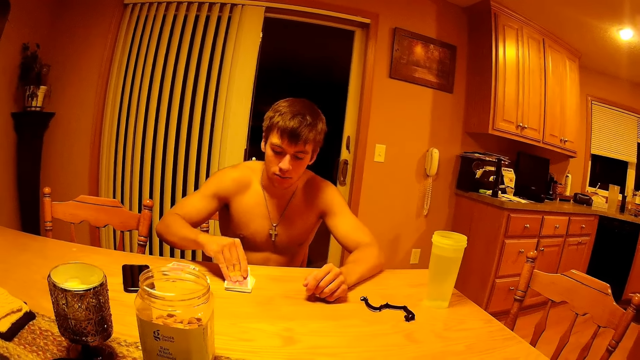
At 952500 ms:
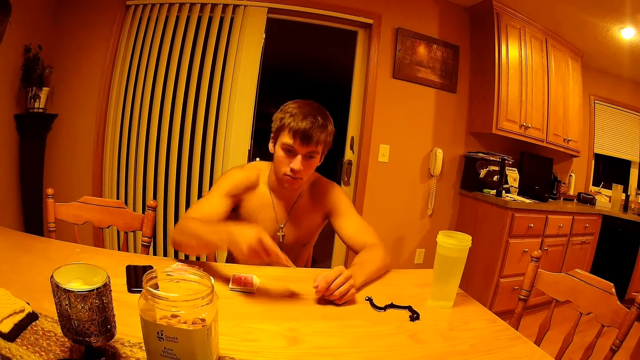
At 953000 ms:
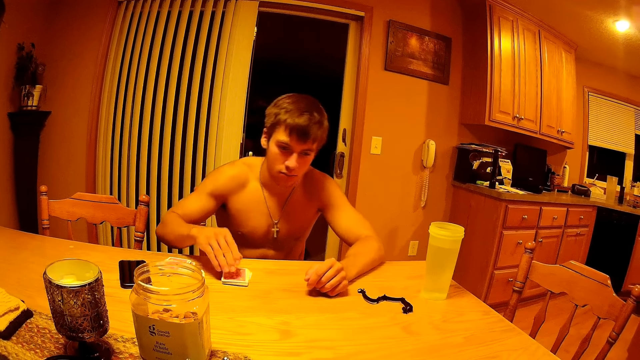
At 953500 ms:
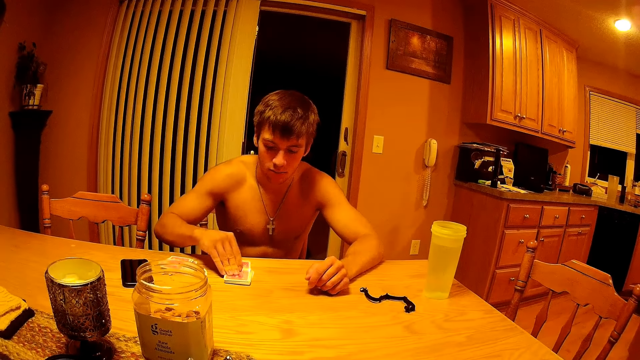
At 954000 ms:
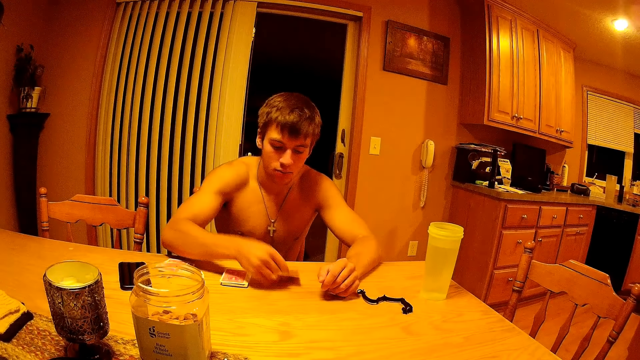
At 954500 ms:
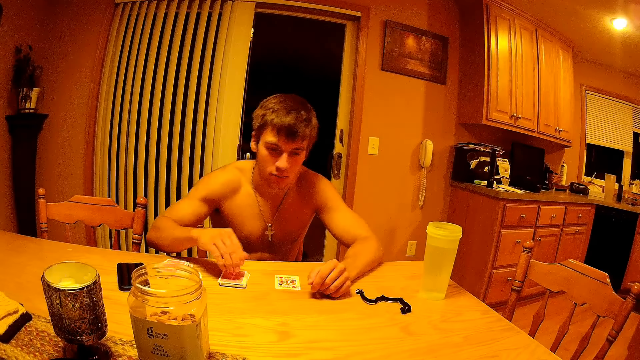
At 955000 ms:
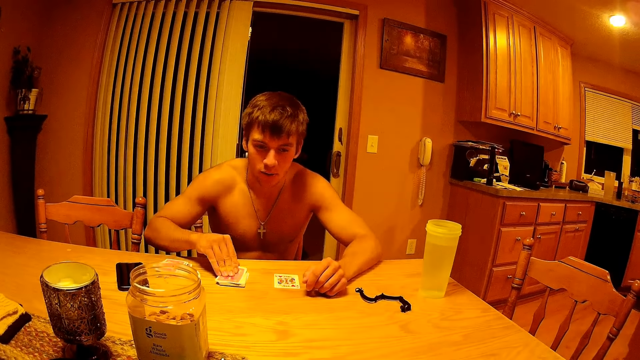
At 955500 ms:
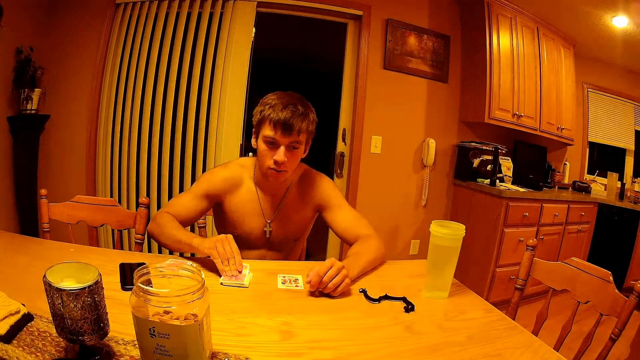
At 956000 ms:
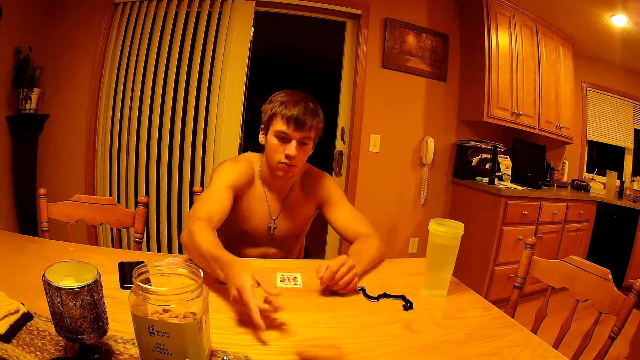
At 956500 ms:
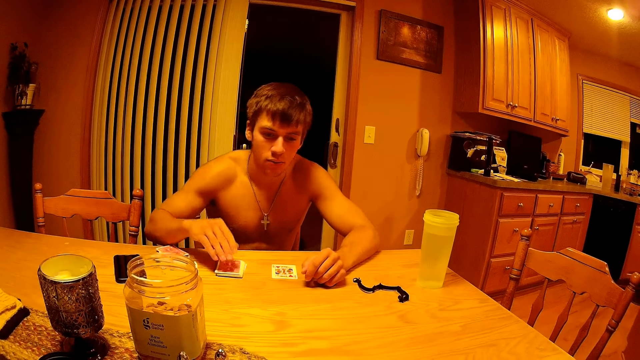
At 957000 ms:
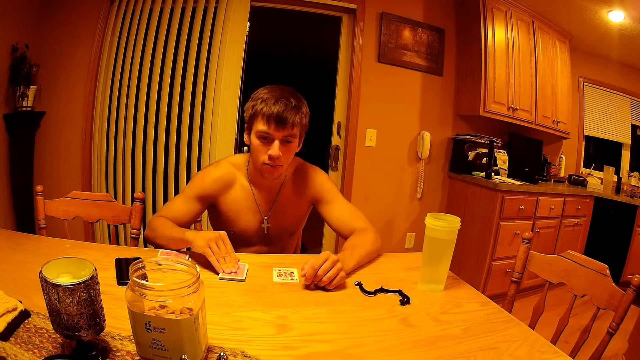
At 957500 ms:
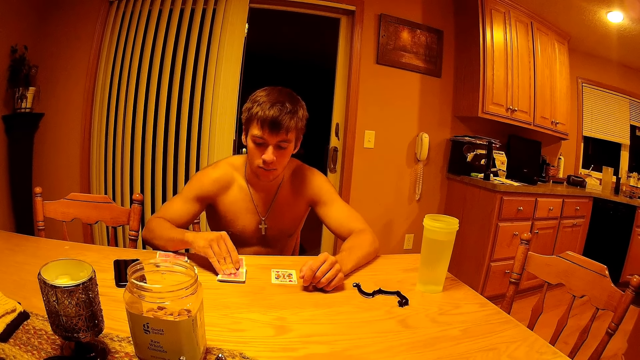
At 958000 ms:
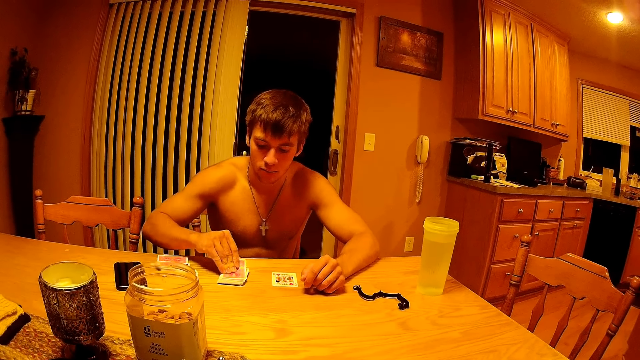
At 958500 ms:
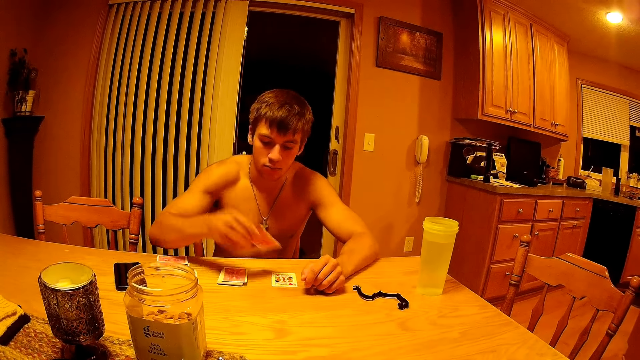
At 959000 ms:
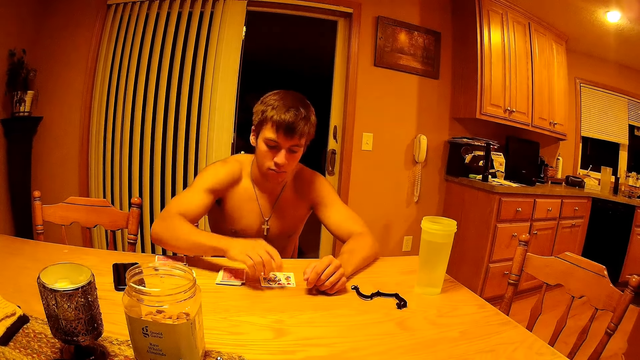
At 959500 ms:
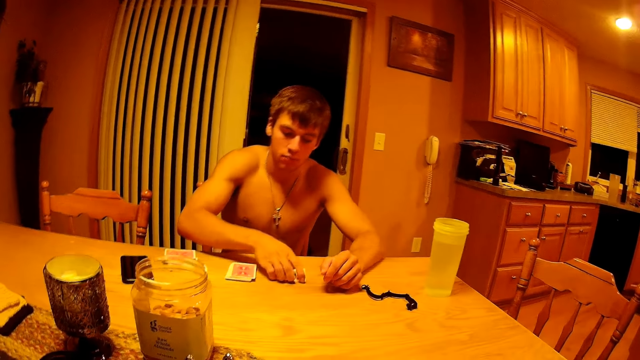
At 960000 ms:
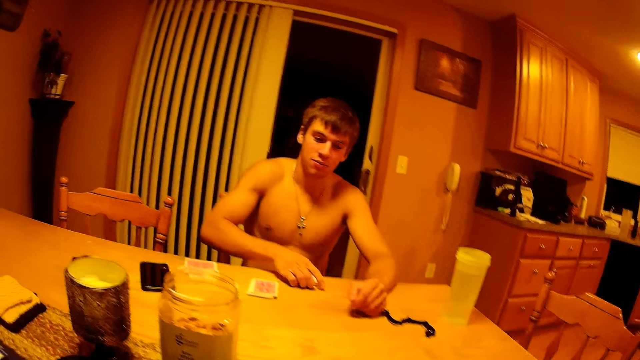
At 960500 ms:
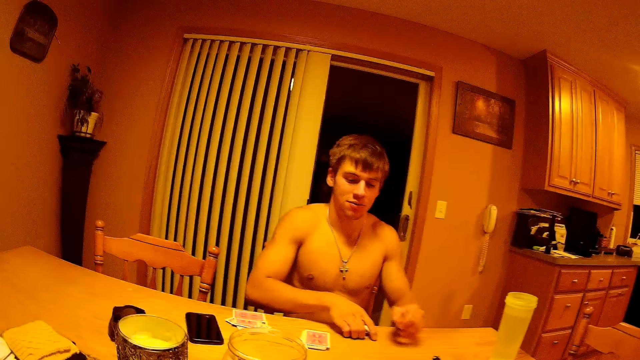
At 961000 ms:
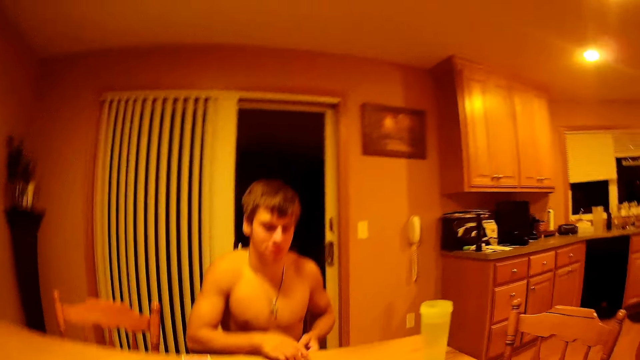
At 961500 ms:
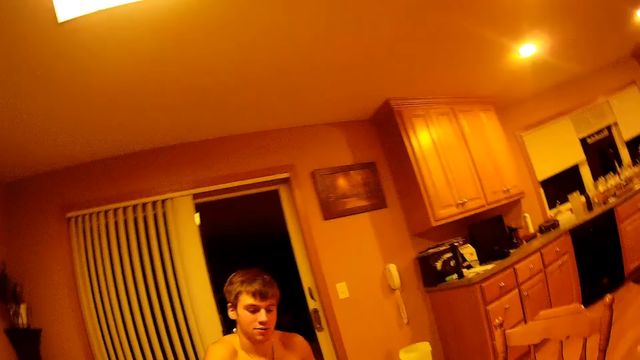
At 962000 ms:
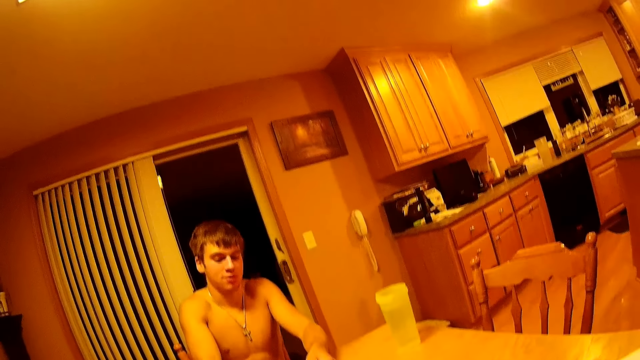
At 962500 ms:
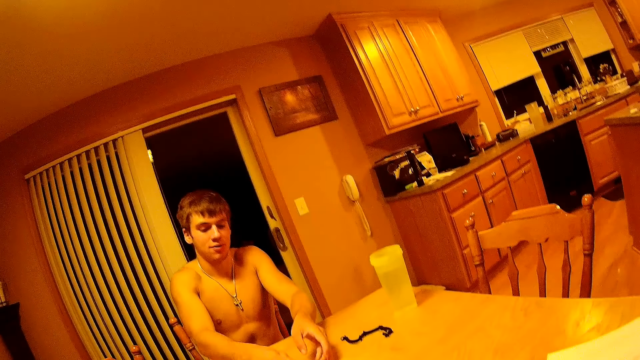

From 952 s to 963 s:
A man picks a card from the deck and passes the card across the table. The man picks a card from the deck and puts the card on the table. The man picks a card from the deck and passes the card across the table. The man picks a card from the deck and puts the card on the table. The man picks the cards from the table.

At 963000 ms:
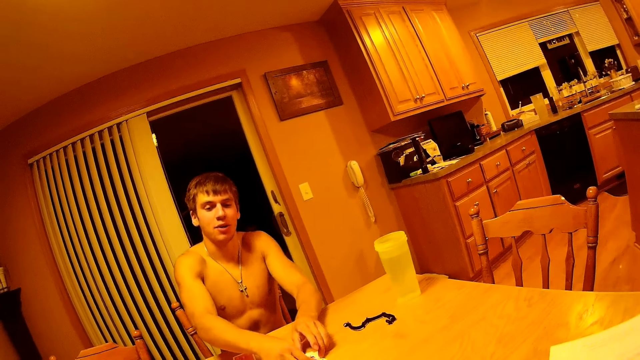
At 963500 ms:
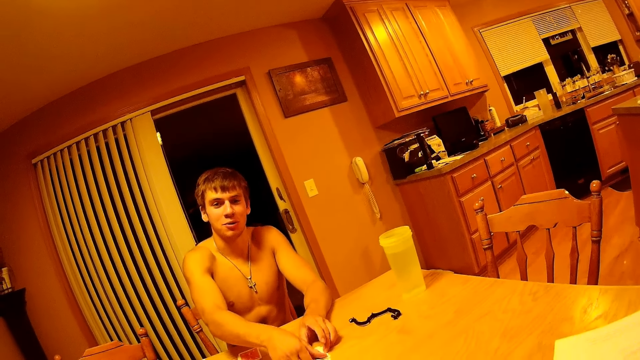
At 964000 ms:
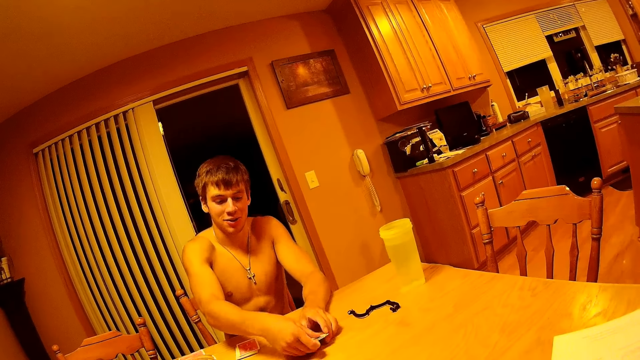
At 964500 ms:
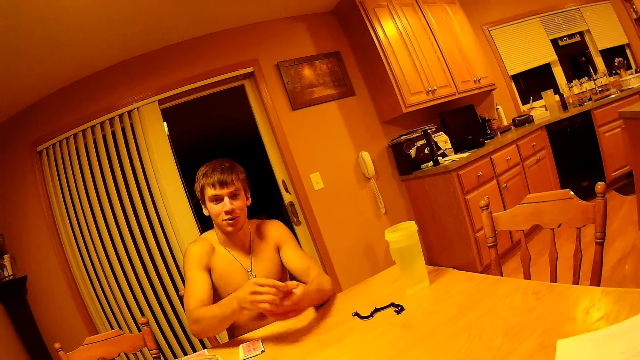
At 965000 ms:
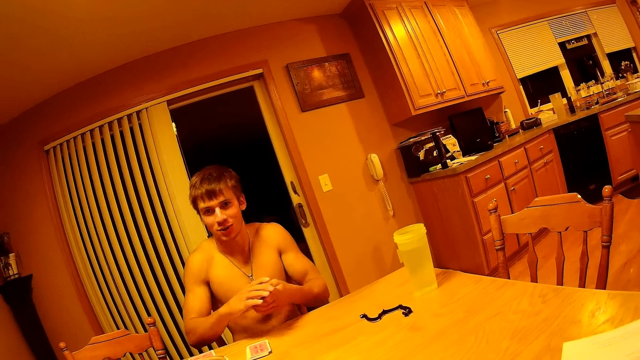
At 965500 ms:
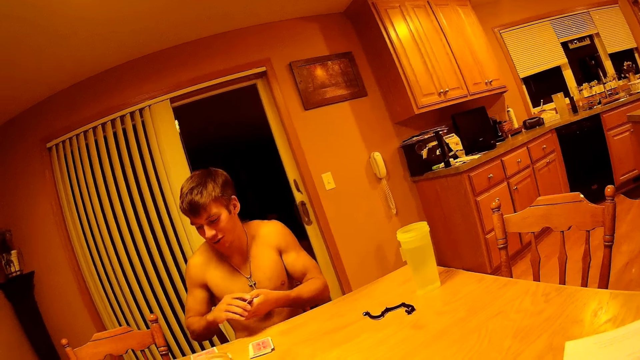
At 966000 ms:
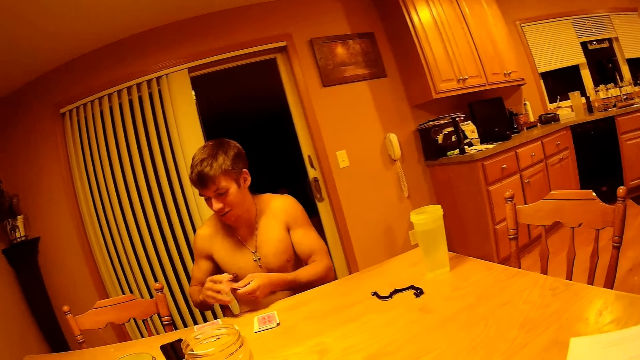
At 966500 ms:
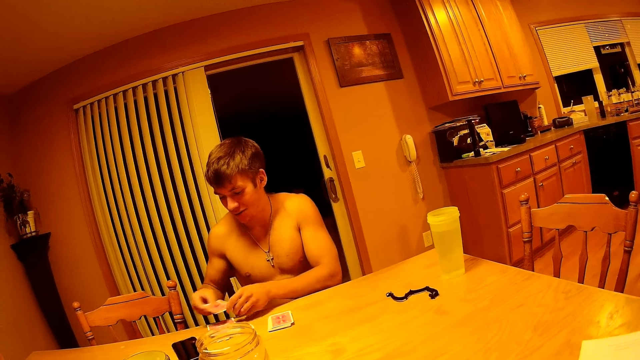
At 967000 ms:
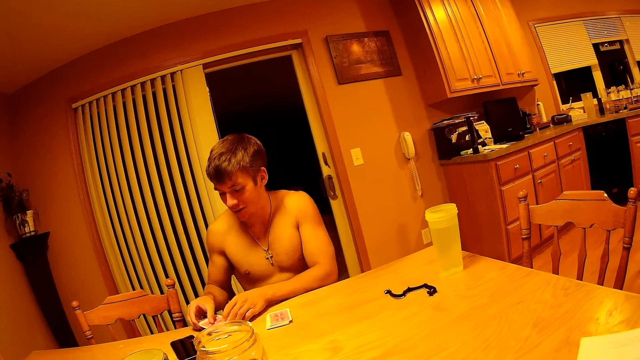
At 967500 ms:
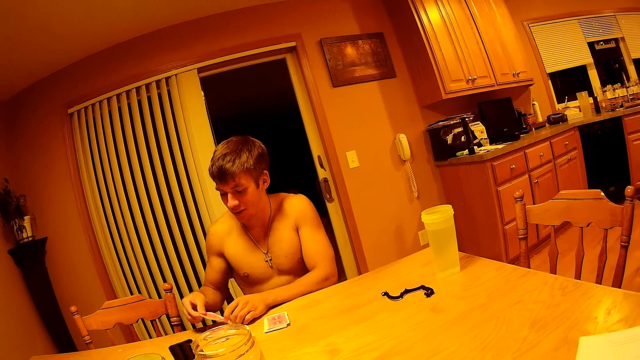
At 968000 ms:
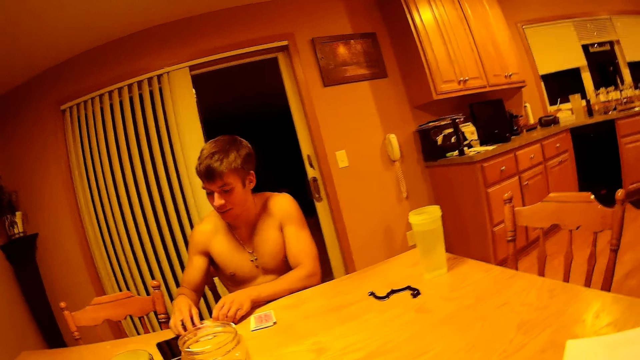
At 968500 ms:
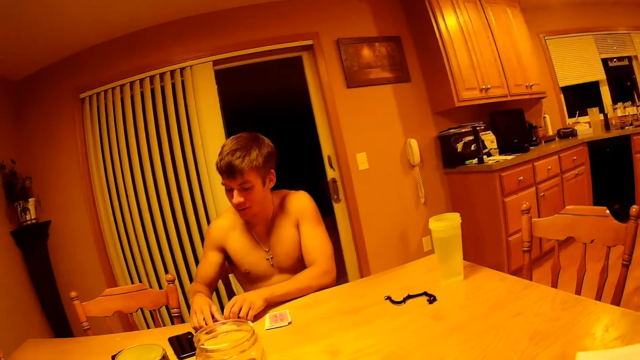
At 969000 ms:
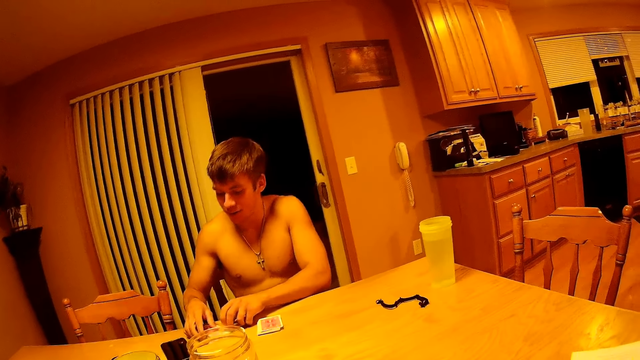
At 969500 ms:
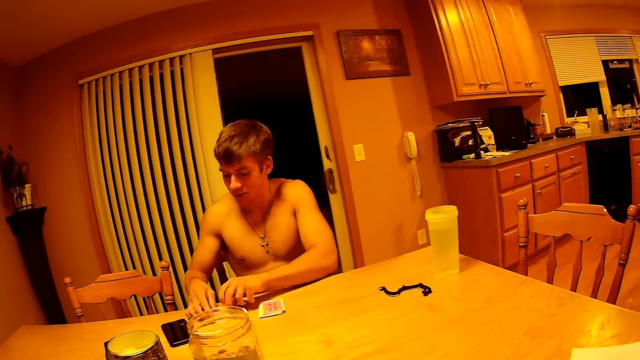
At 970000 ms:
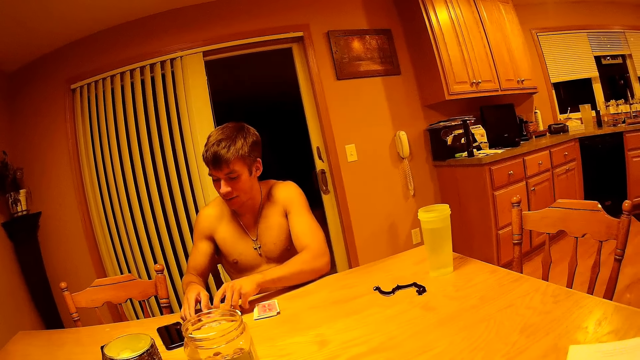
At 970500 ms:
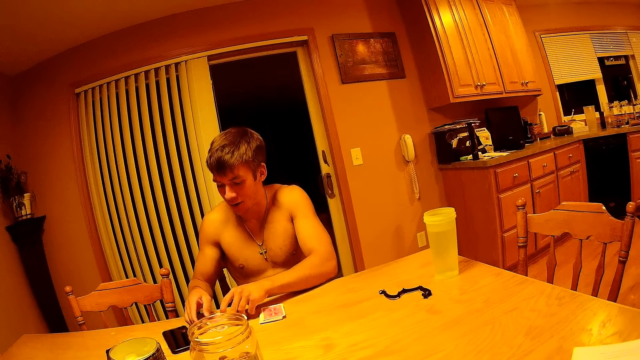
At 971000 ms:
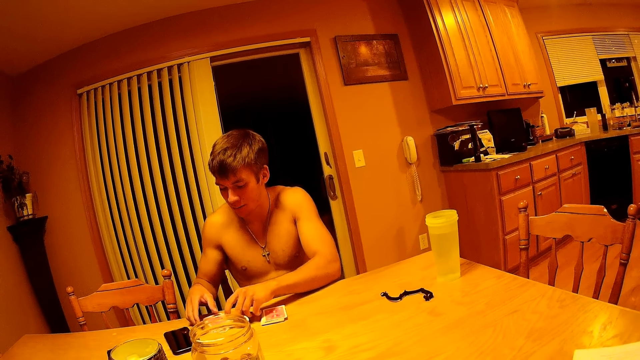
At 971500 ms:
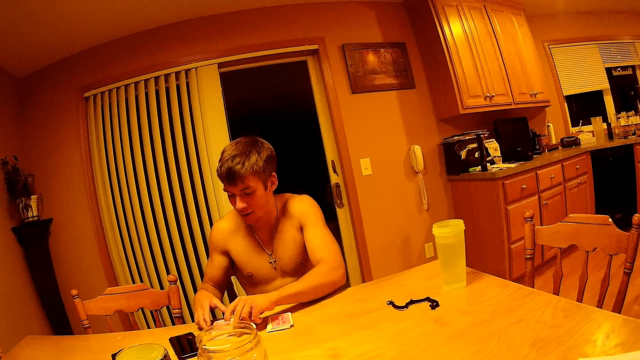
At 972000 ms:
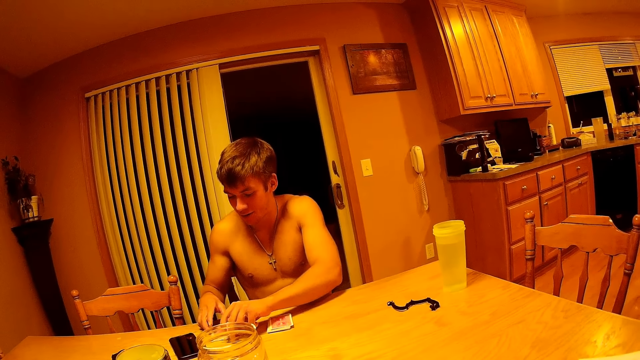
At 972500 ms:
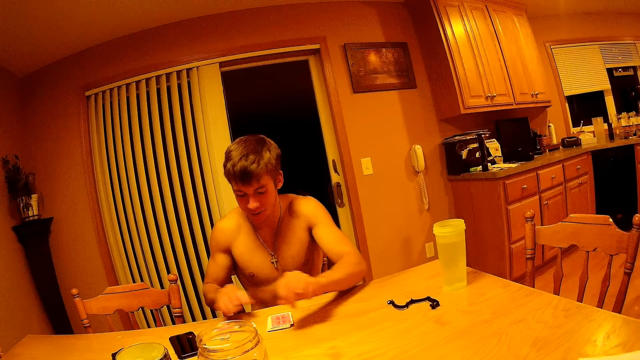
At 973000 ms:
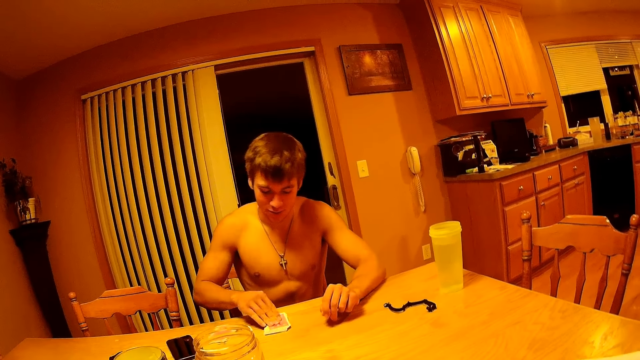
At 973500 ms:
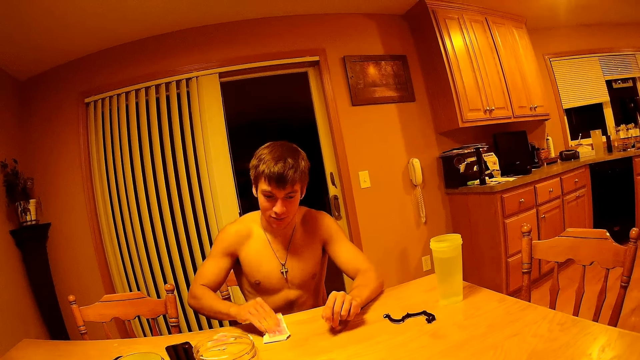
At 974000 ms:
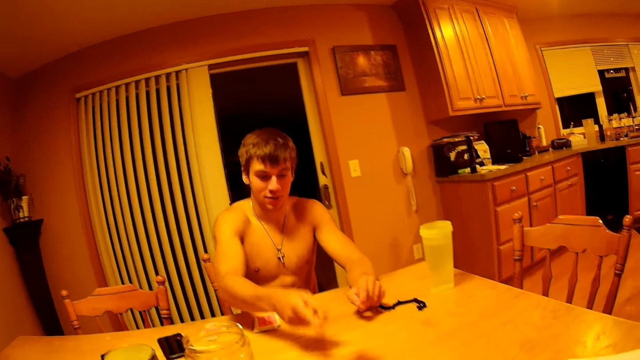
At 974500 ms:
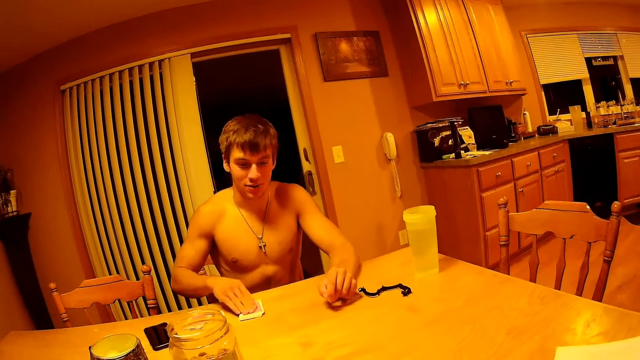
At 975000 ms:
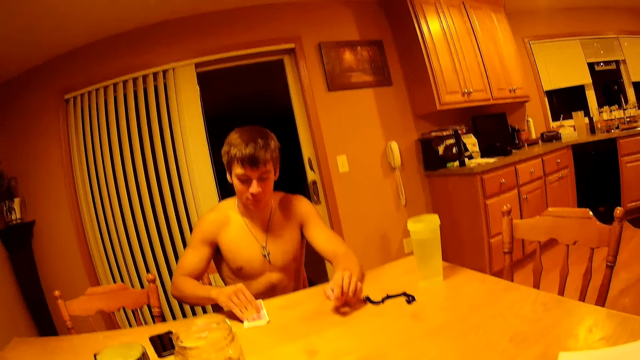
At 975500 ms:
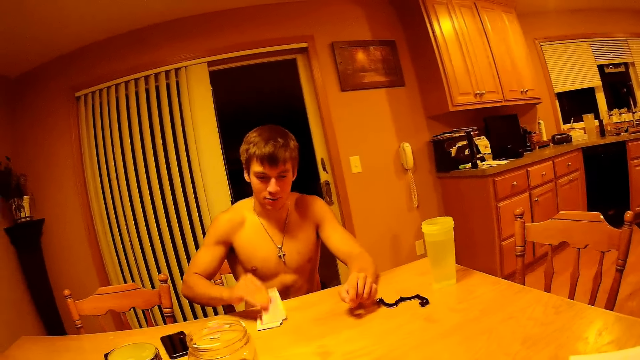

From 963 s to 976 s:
The man holds the cards with both hands and puts the cards on the table. The man puts the cards together on the table. The man plays the cards. The man picks a card from the deck and passes the card across the table. The man picks a card from the deck.
